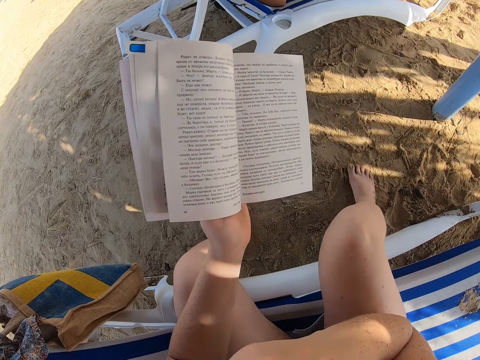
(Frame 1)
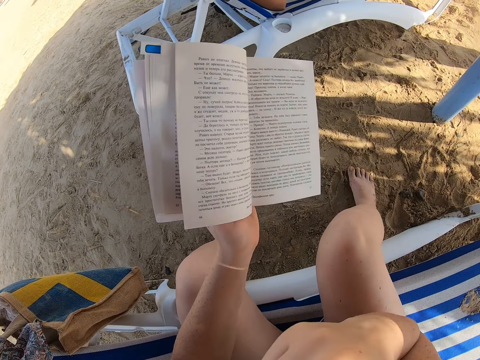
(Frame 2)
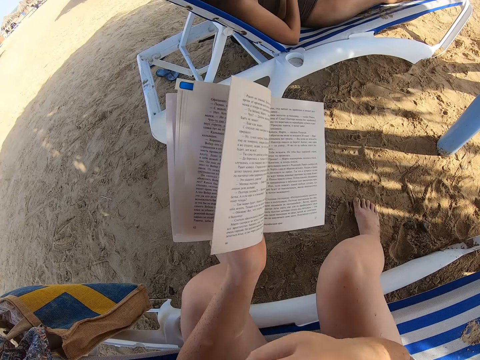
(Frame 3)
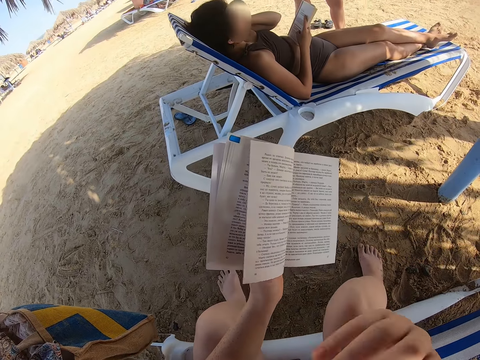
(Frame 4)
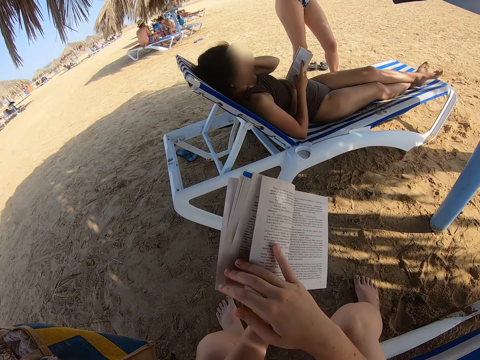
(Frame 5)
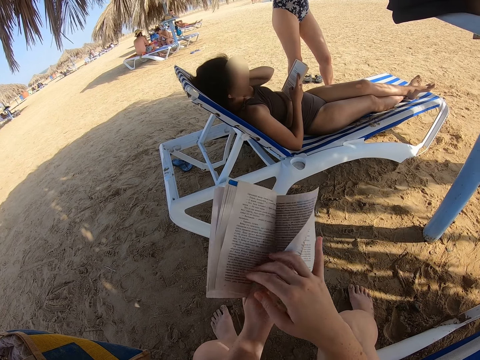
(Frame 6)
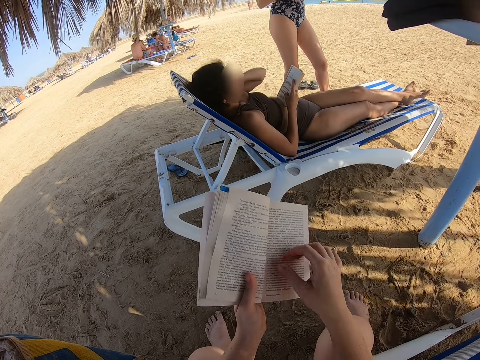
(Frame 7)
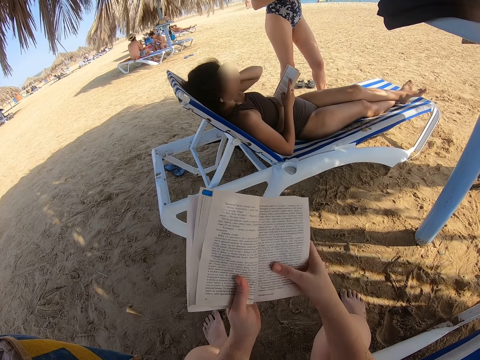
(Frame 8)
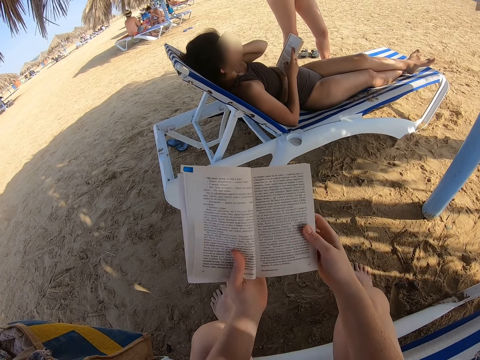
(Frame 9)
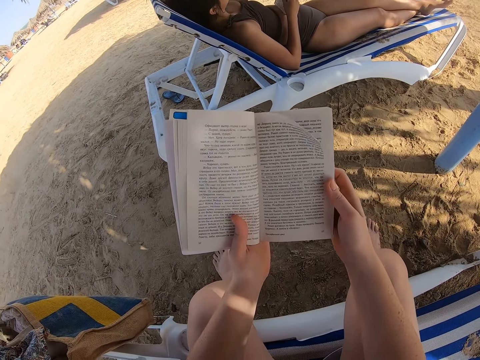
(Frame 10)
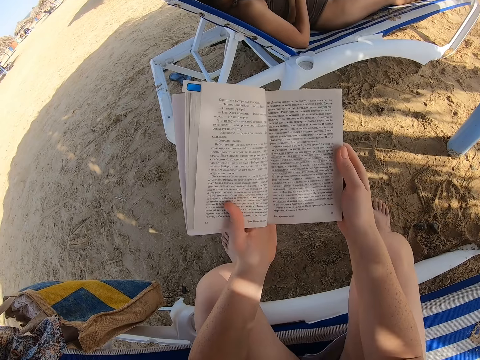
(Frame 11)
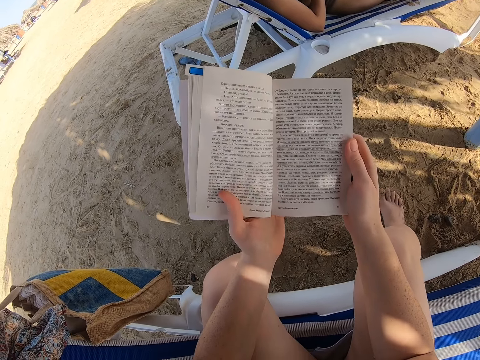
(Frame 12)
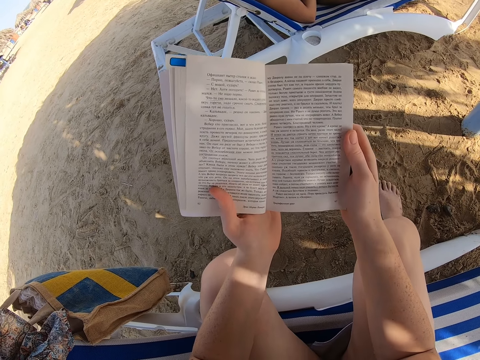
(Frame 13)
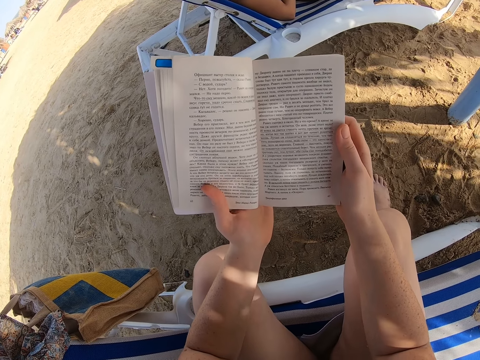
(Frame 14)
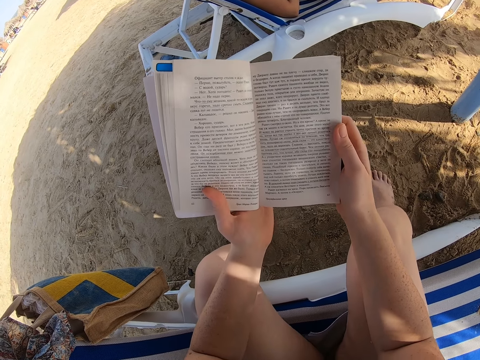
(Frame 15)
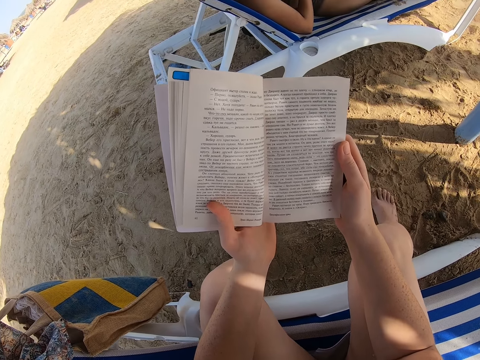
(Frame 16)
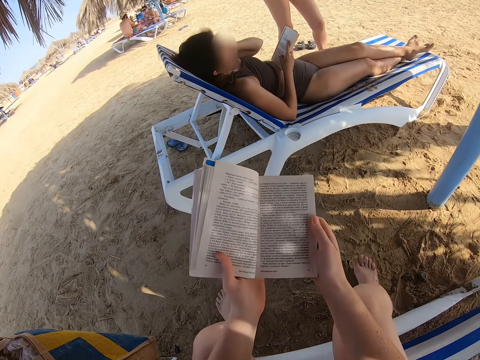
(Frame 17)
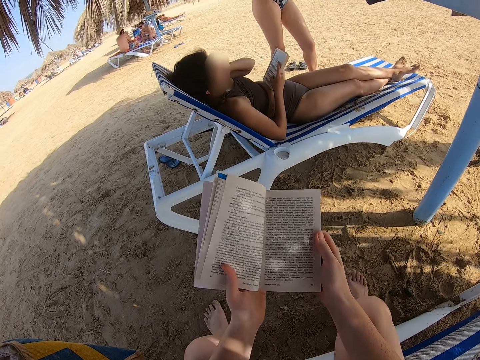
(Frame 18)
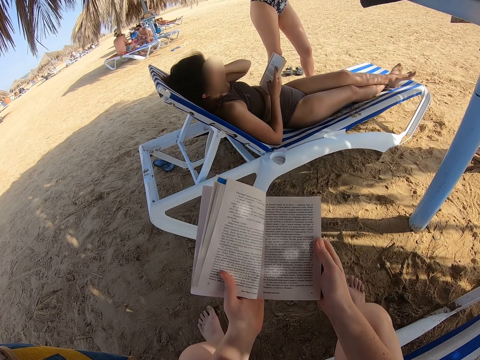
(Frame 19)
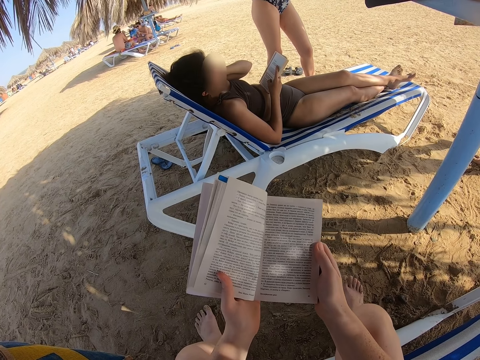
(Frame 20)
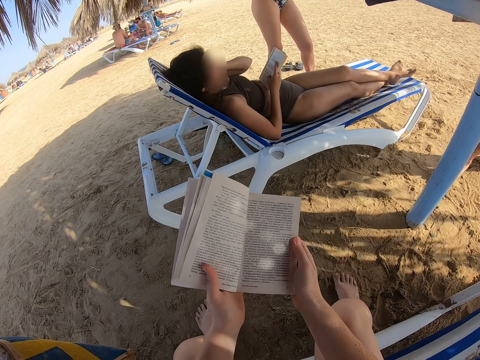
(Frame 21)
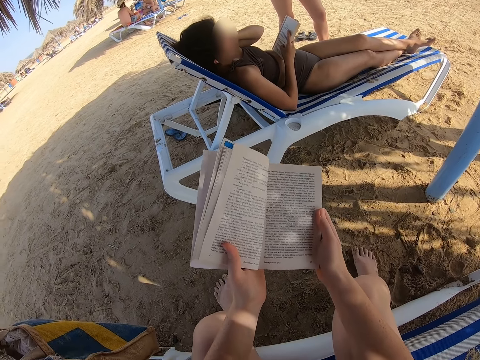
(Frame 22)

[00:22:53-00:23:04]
The camera wearer scratches the face. They raise the right hand towards something. They flip the book. They withdraw the right hand from something. They open the book. They read the book.

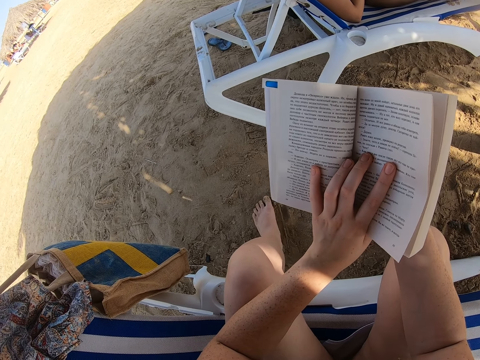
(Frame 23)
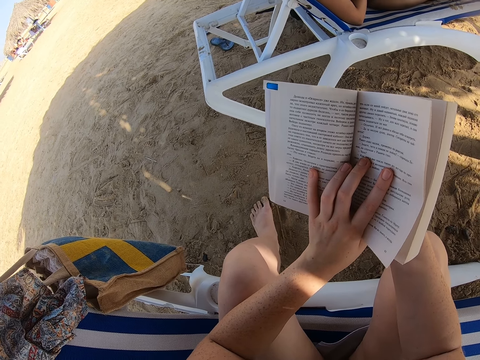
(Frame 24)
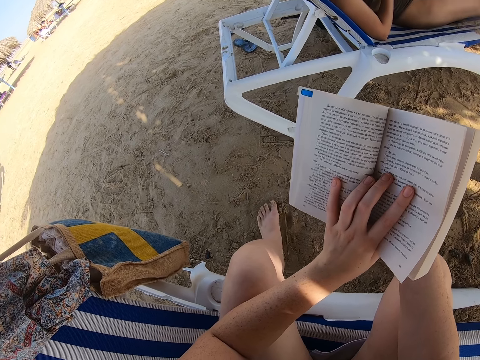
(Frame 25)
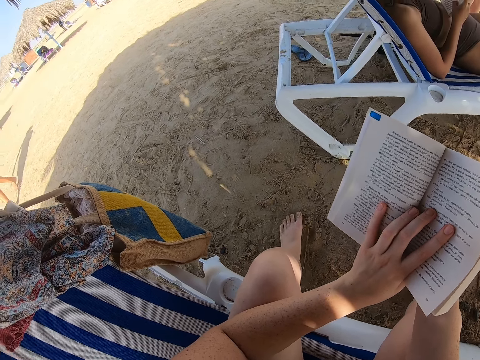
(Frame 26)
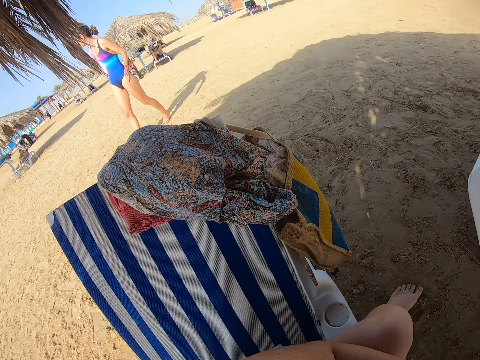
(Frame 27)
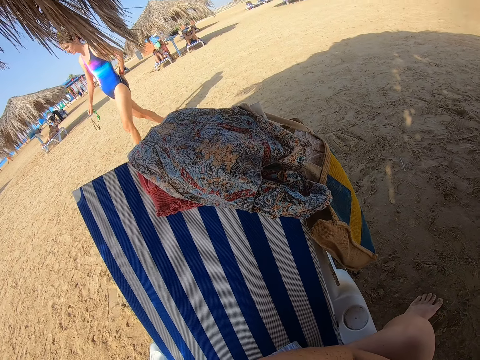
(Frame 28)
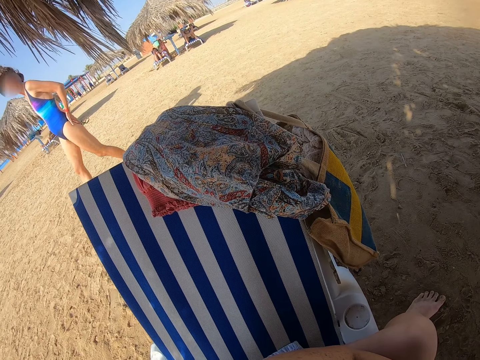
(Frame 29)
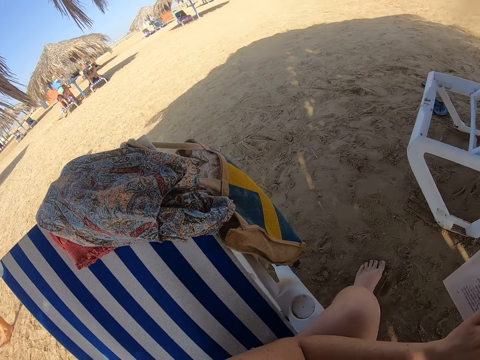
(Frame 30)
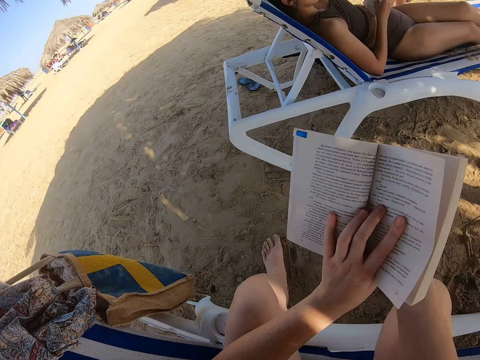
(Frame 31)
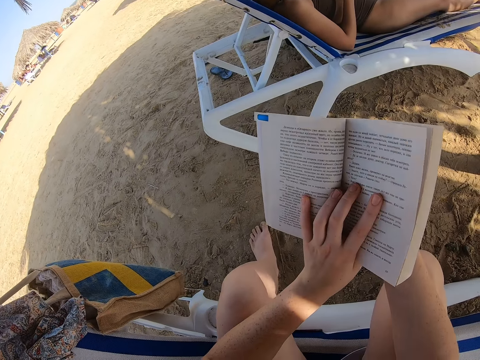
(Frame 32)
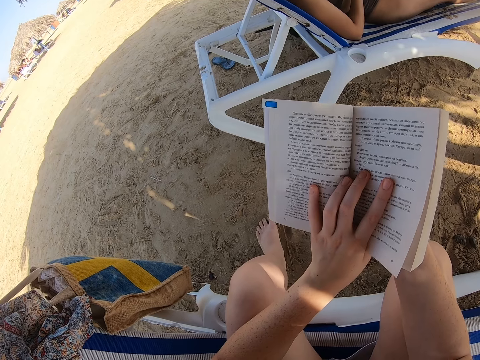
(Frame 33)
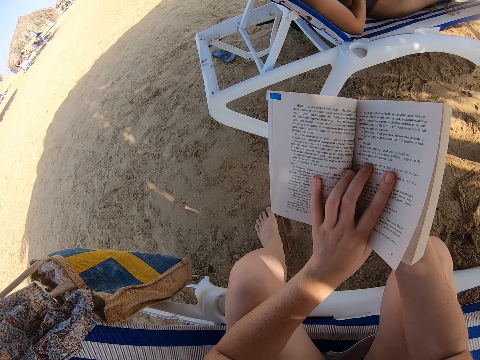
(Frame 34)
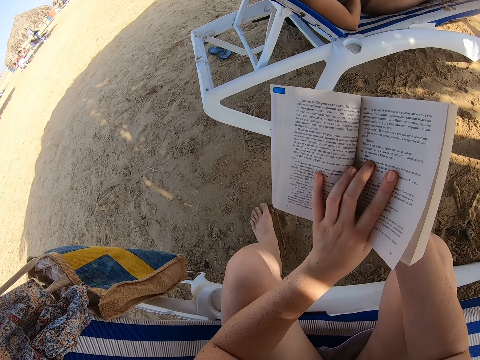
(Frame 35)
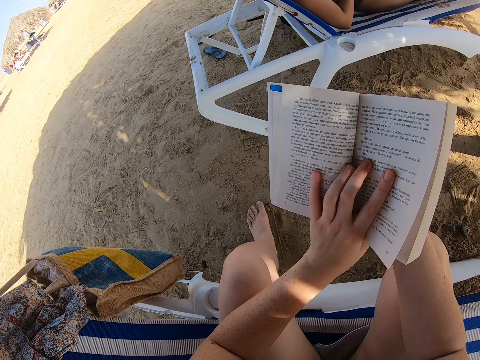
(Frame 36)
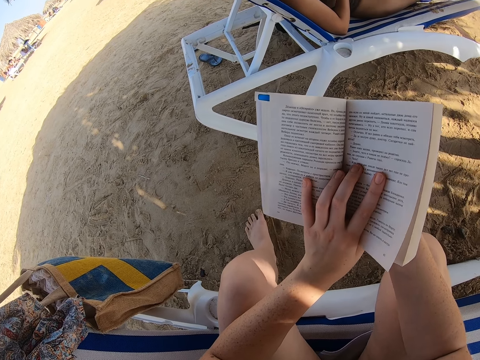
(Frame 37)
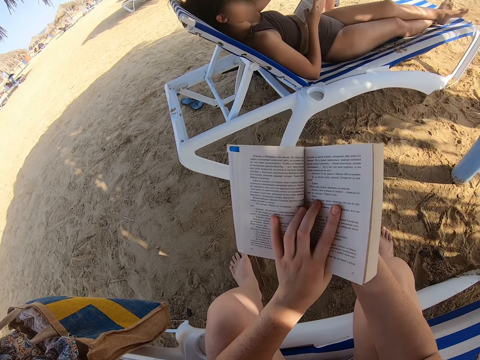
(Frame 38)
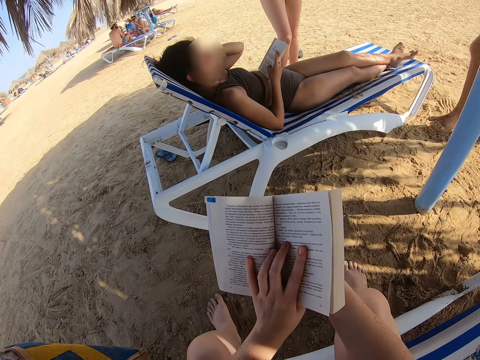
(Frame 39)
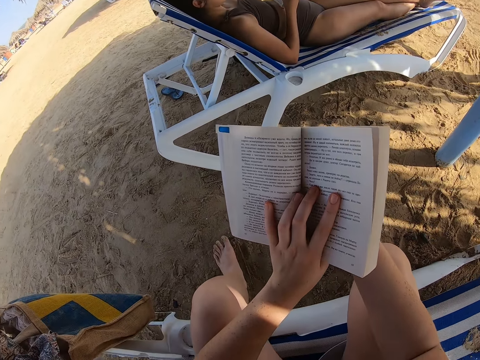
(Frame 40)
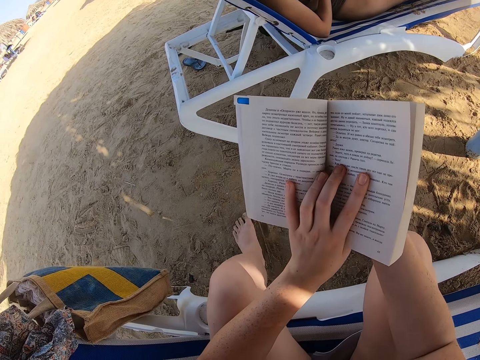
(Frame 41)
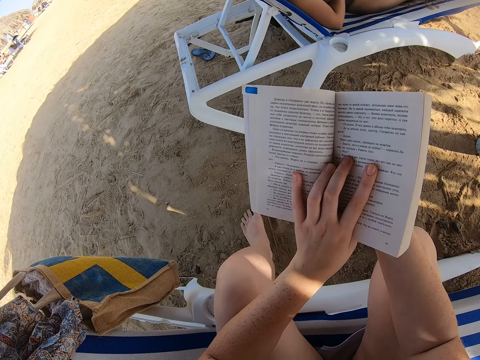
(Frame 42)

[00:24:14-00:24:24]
A lady walks at the beach. The camera wearer looks around. They stare at the lady. They turn around. They read the book.

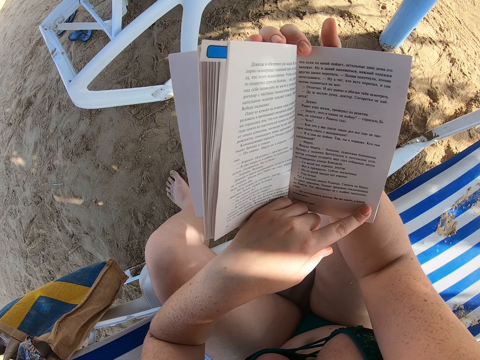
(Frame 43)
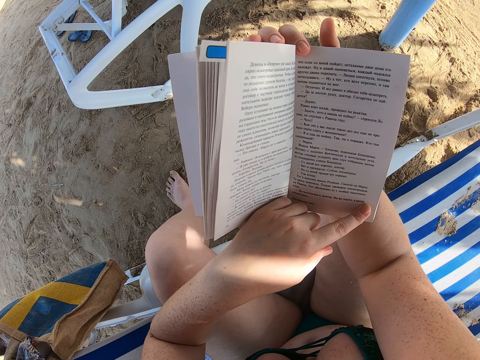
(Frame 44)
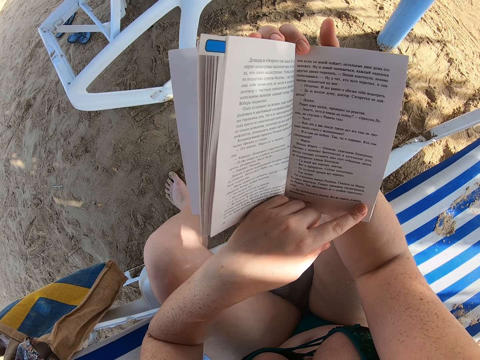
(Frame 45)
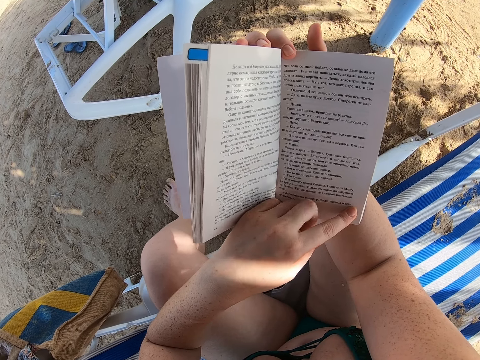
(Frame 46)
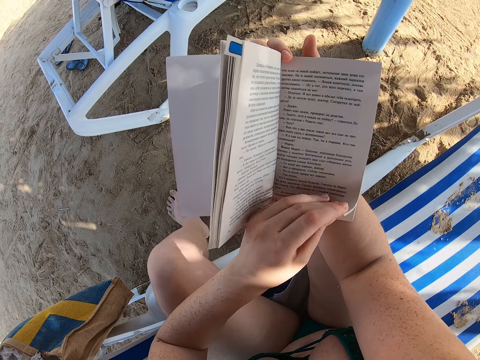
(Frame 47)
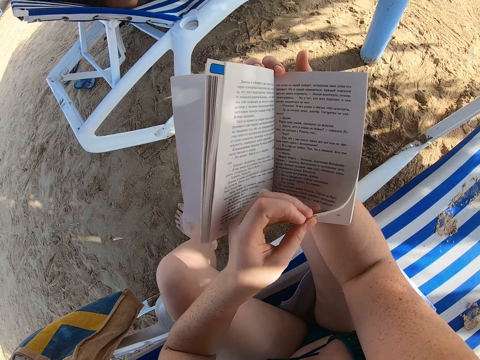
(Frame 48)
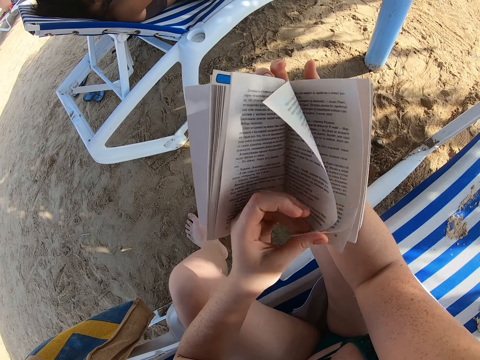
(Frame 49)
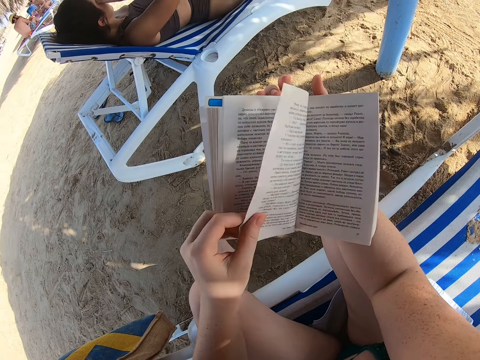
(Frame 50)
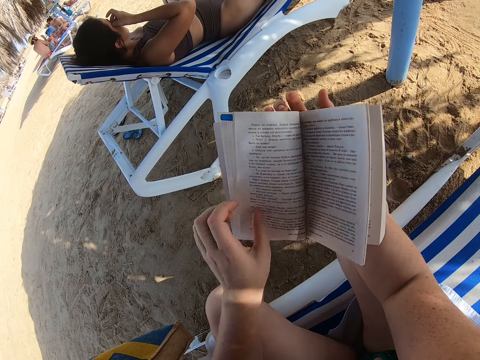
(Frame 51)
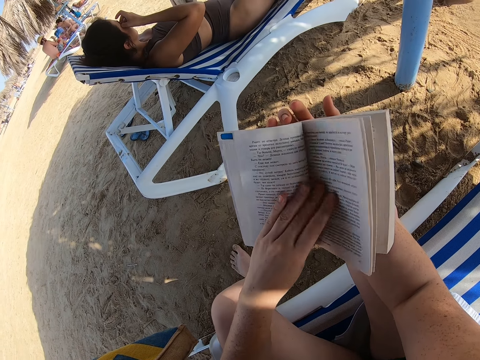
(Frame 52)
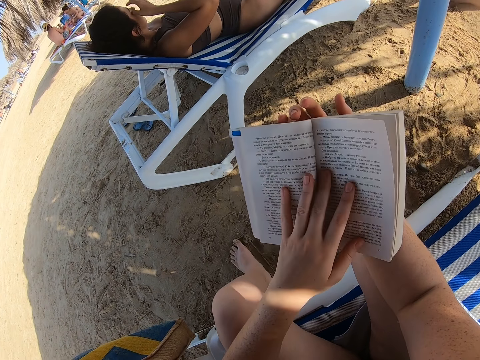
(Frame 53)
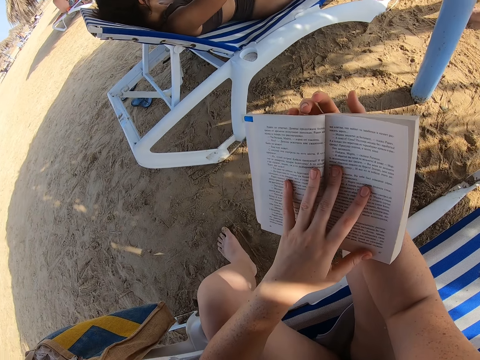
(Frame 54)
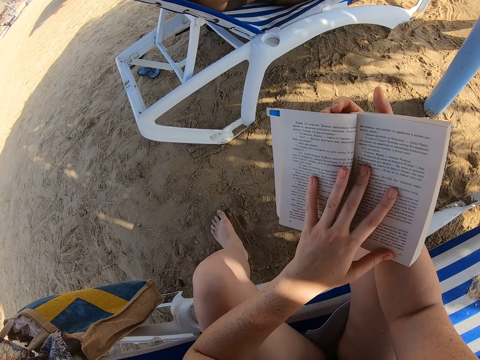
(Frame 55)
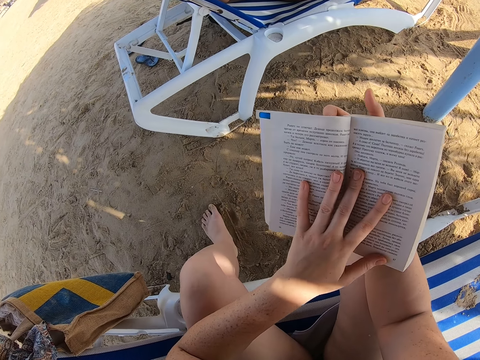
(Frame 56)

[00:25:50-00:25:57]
The camera wearer opens the next page with the left hand. They read the book.
